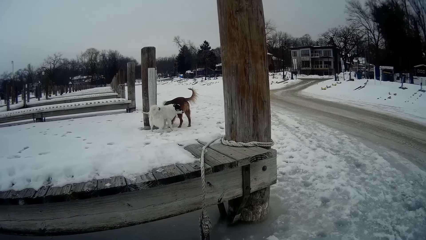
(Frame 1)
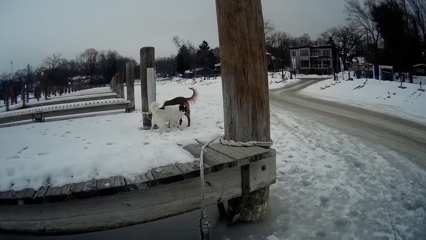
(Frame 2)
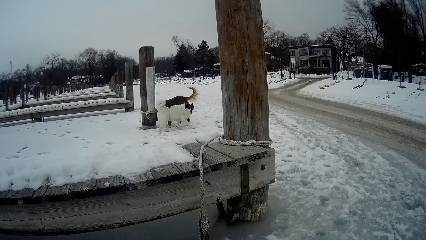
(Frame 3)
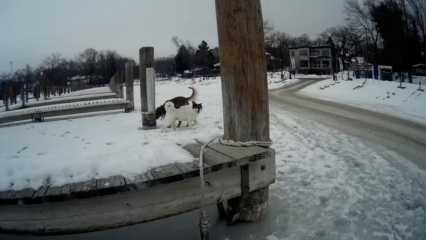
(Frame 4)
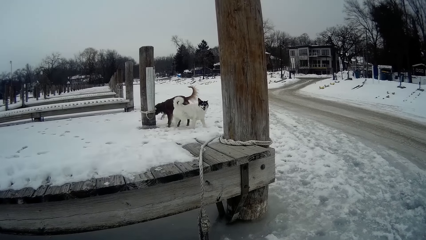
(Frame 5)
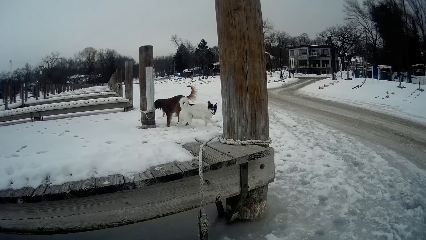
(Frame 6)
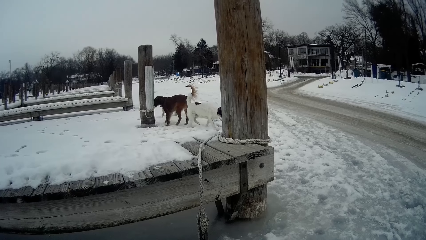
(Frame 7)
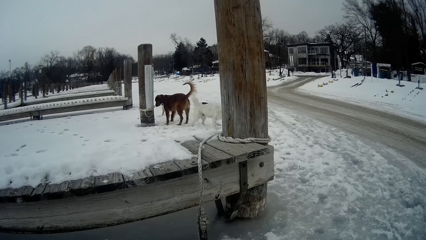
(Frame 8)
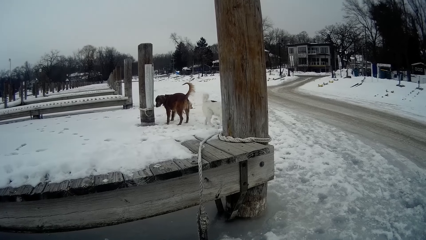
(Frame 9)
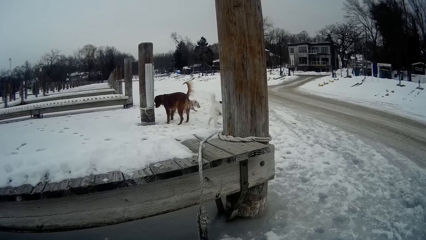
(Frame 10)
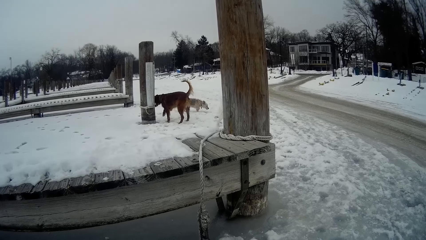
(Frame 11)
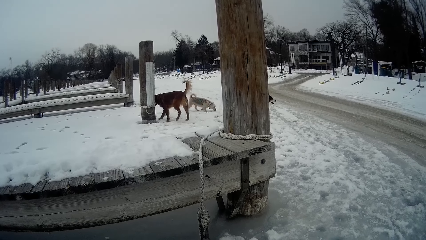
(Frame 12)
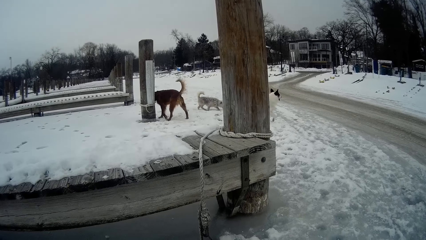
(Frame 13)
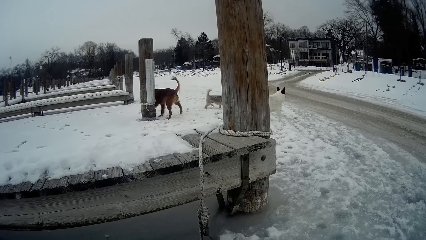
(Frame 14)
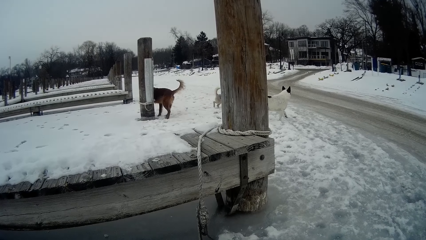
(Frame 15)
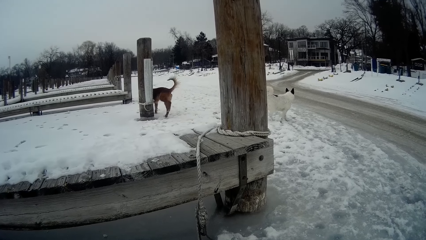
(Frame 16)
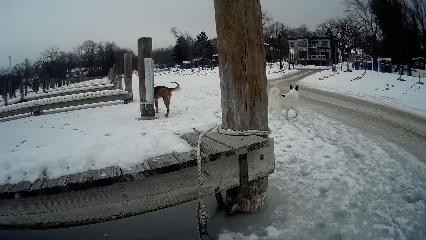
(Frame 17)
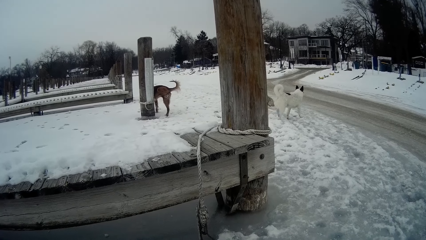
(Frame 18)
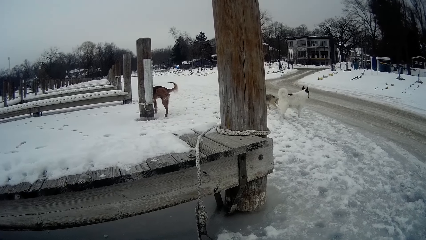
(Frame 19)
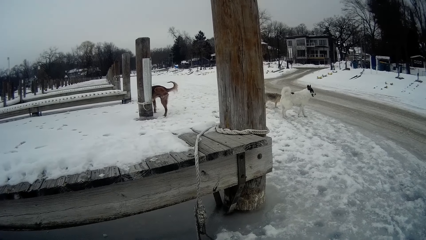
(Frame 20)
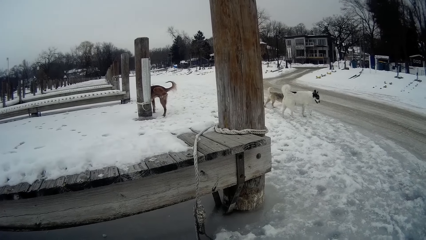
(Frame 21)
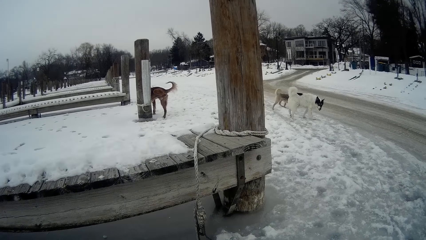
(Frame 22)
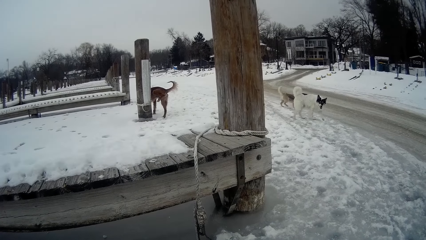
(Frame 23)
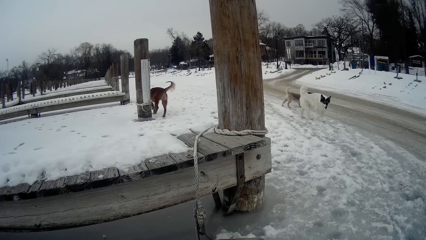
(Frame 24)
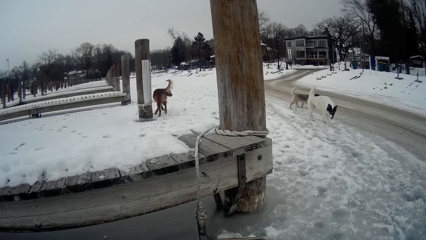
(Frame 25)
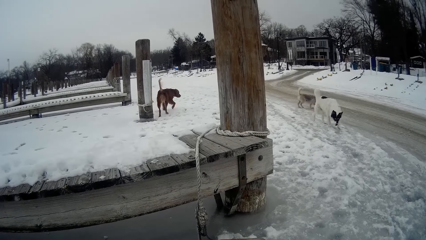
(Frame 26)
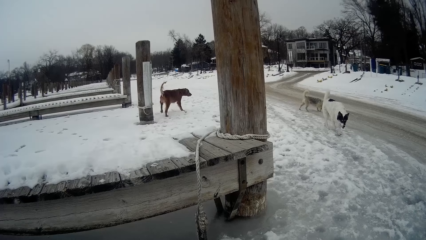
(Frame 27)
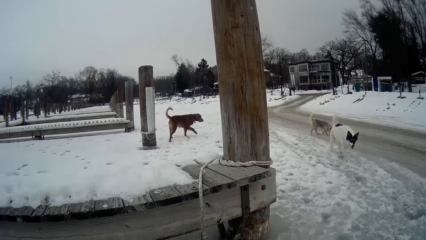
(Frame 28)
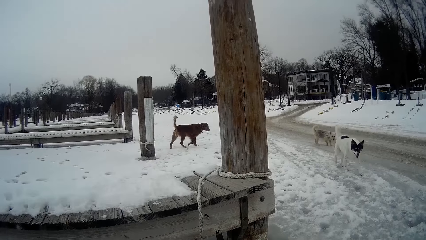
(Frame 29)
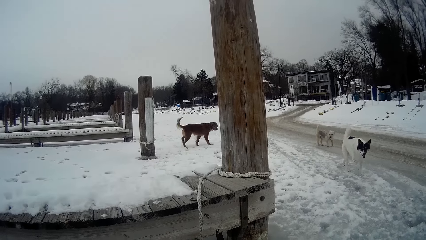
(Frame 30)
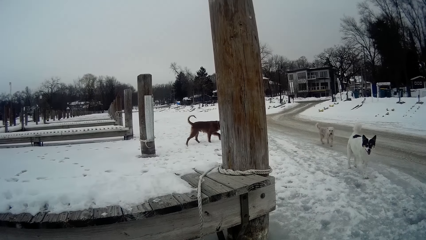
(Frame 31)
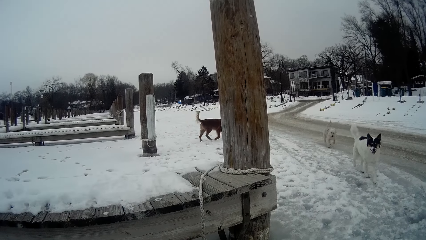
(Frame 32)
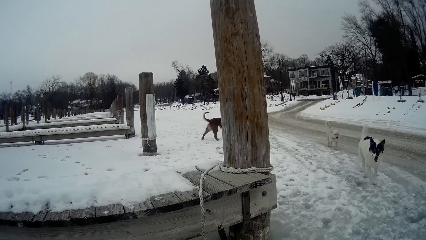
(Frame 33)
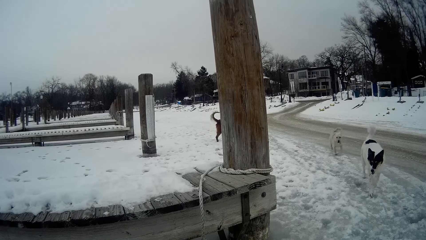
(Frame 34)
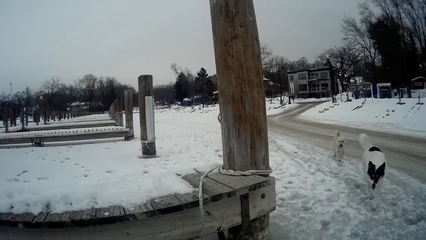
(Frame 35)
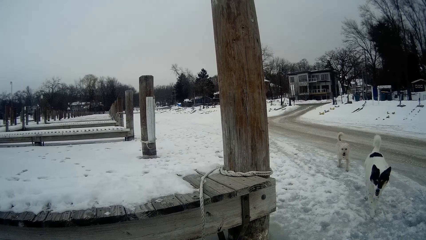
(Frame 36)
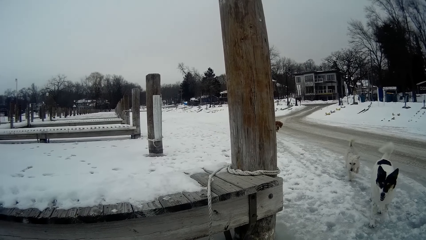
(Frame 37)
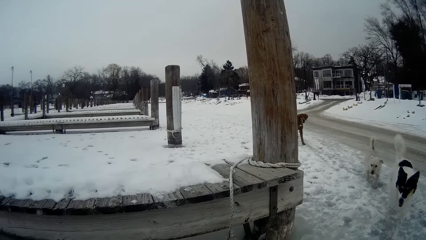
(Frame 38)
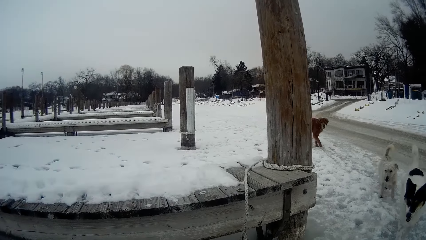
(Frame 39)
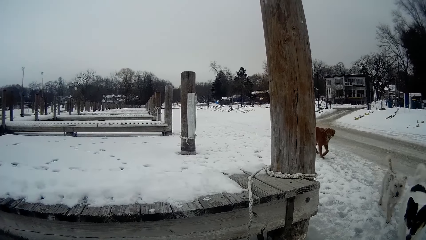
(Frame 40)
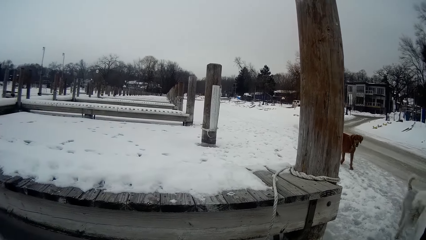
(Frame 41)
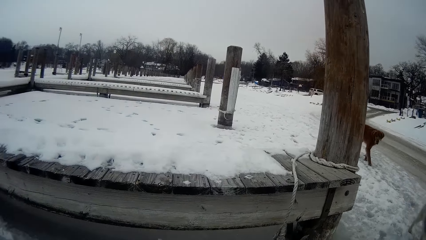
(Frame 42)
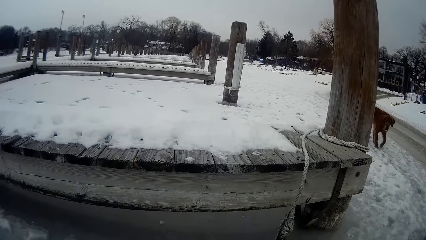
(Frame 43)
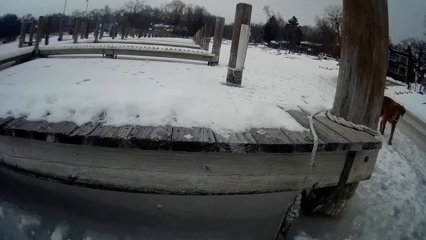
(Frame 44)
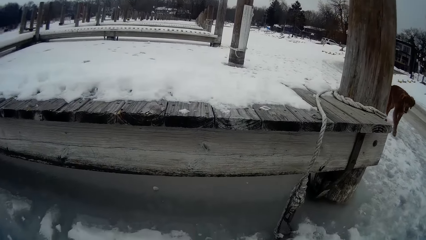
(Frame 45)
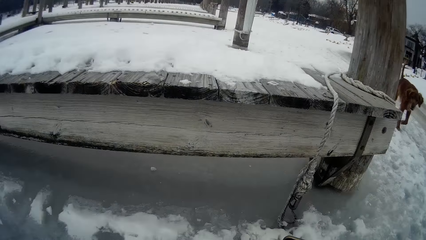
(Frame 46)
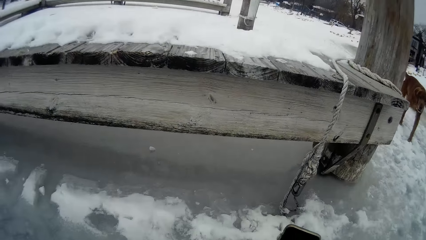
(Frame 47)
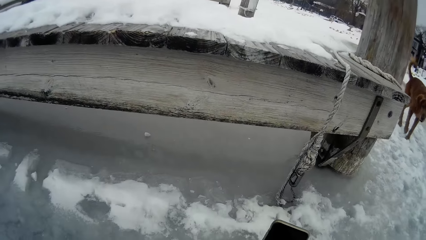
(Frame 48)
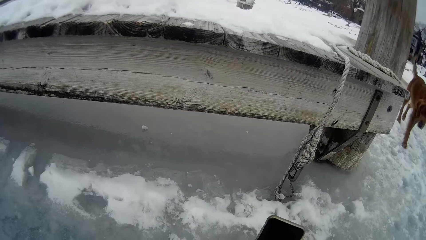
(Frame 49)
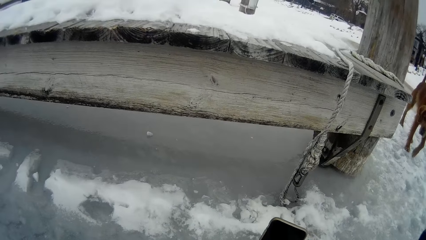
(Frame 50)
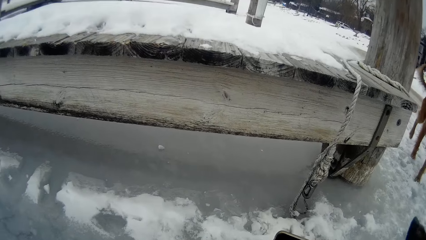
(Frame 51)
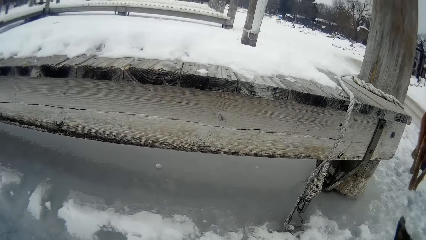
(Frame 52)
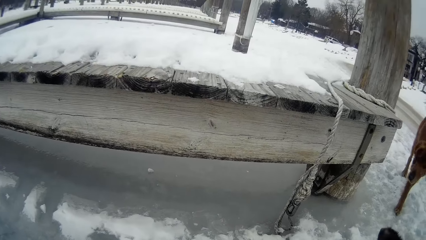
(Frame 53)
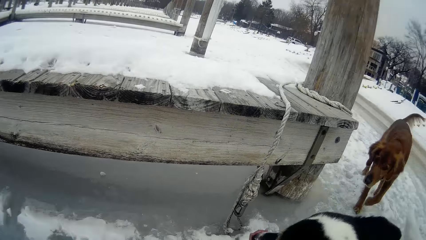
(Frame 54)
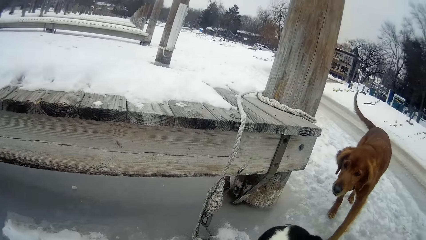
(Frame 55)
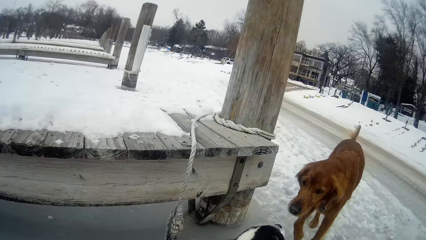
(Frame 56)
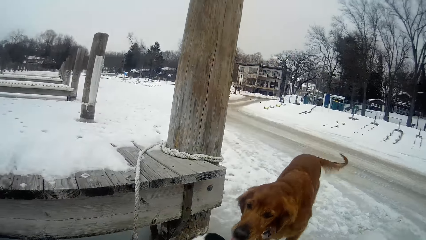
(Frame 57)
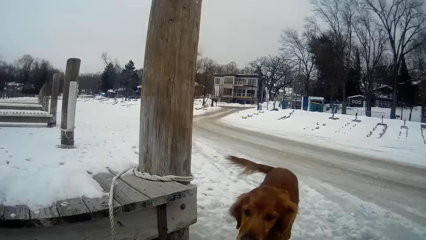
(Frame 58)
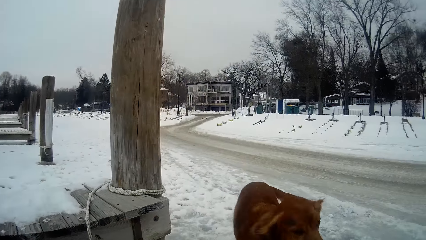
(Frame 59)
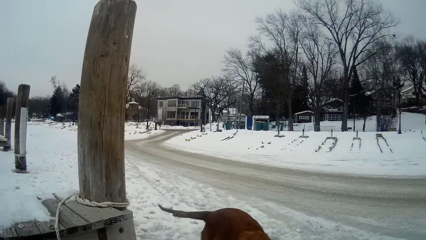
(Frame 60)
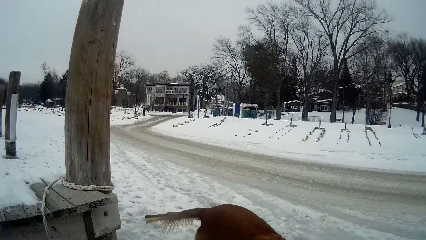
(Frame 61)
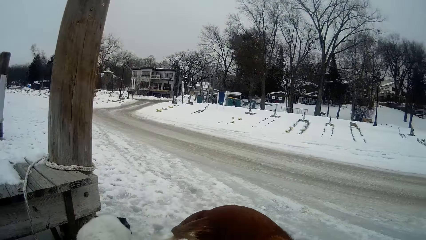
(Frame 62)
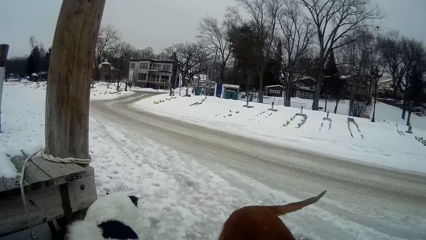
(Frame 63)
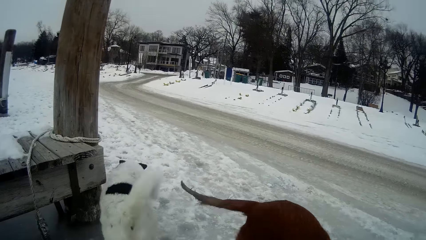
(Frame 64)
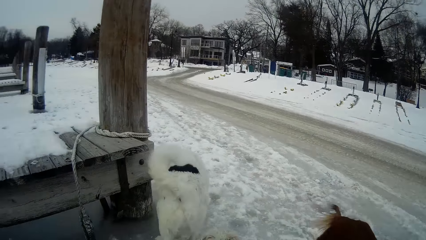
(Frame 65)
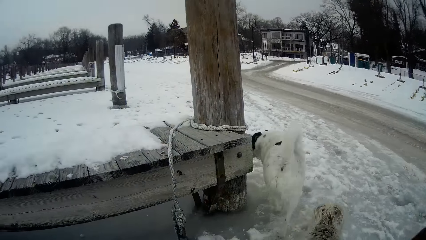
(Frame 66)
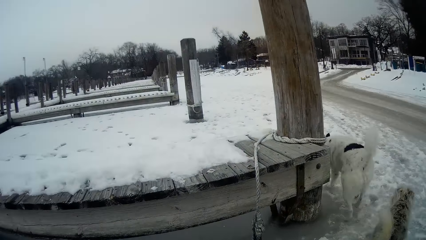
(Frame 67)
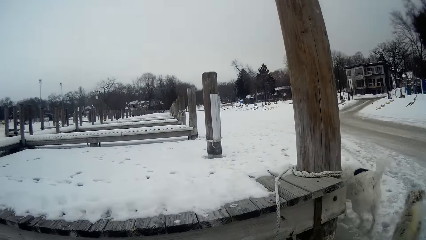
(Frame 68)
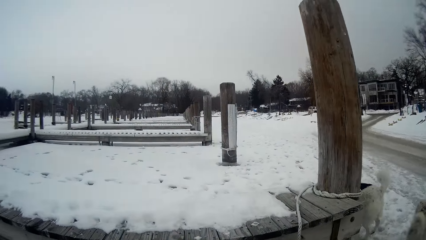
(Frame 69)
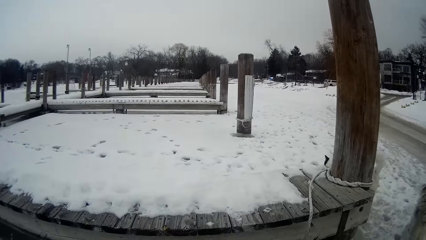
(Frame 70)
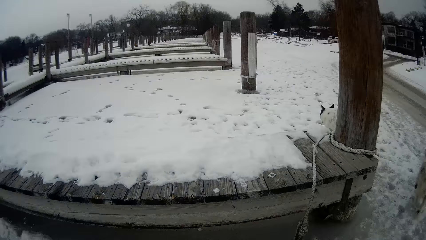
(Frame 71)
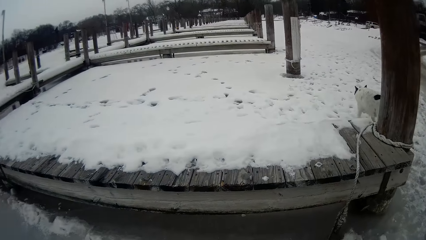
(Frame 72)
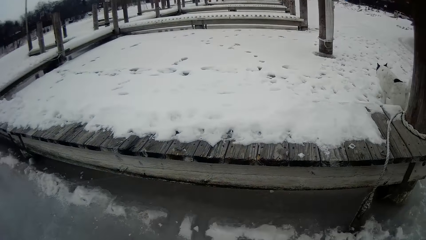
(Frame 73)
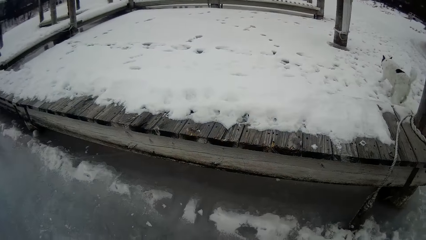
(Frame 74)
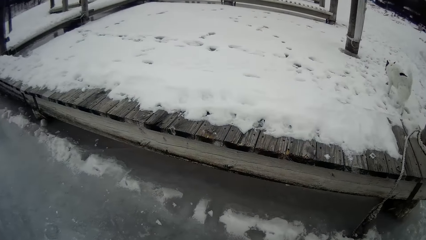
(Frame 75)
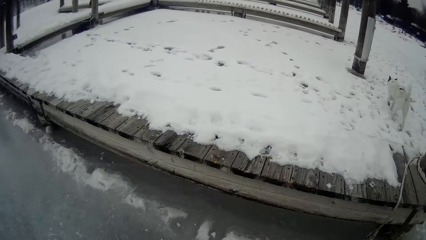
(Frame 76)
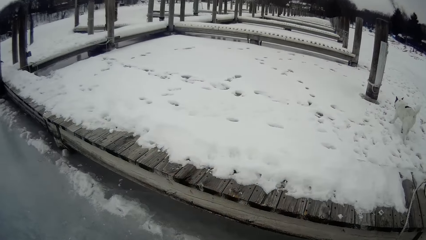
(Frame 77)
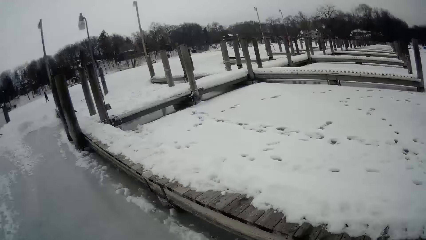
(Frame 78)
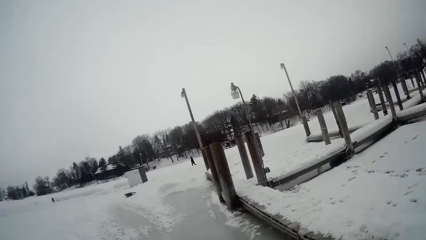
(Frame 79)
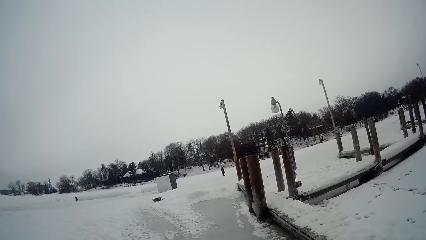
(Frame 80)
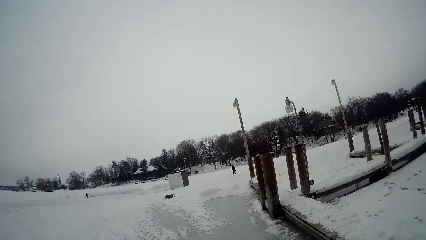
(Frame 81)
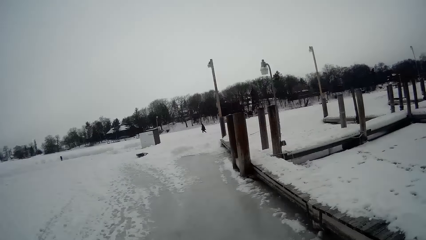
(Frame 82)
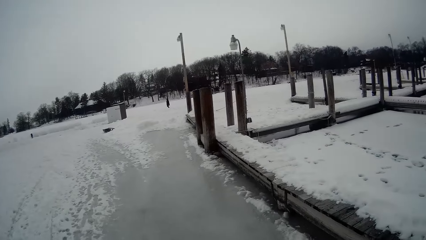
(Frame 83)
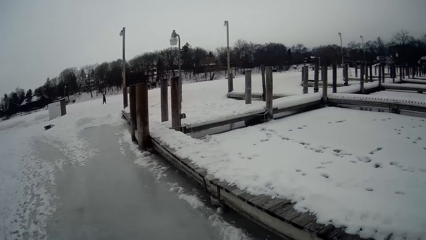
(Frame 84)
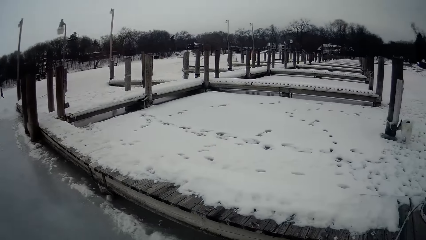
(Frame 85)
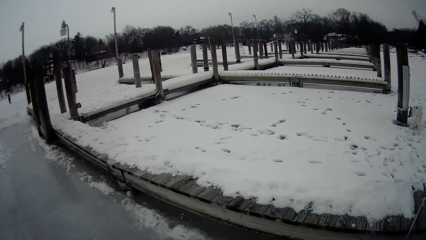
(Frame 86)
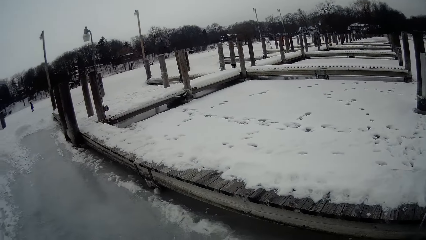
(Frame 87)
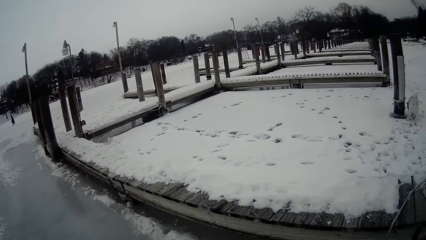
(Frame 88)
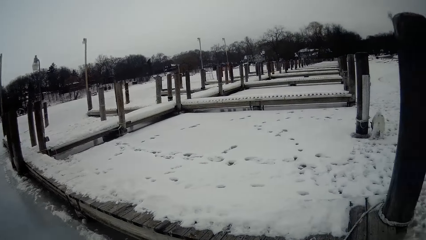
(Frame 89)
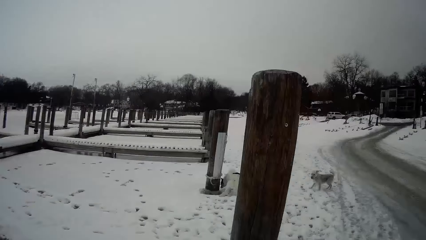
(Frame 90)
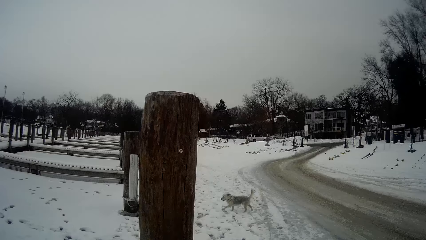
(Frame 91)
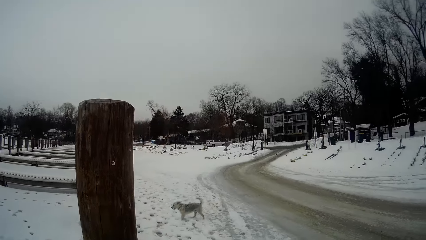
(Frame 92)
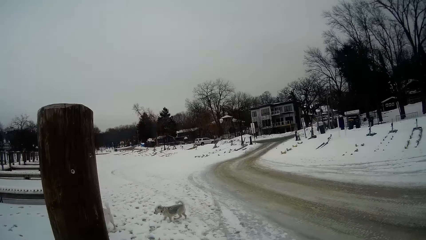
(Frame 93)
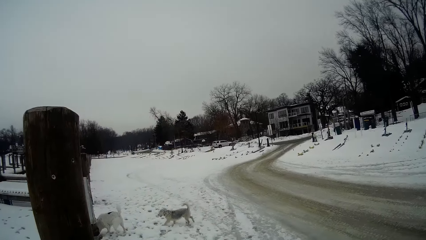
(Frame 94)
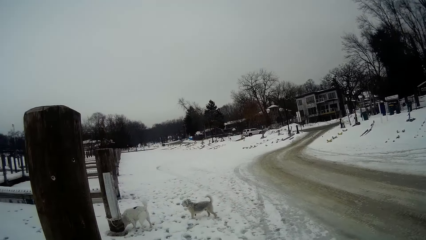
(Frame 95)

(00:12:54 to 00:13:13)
The three dogs walk to the camera wearer. They look around.
